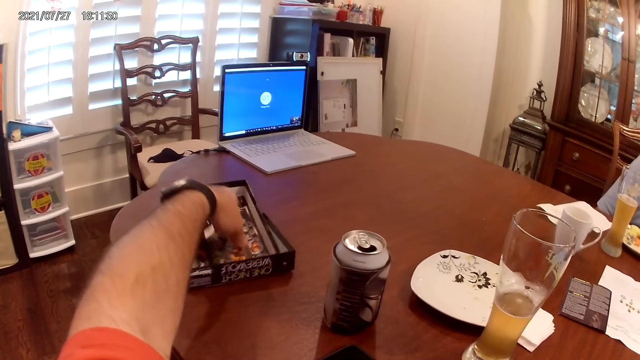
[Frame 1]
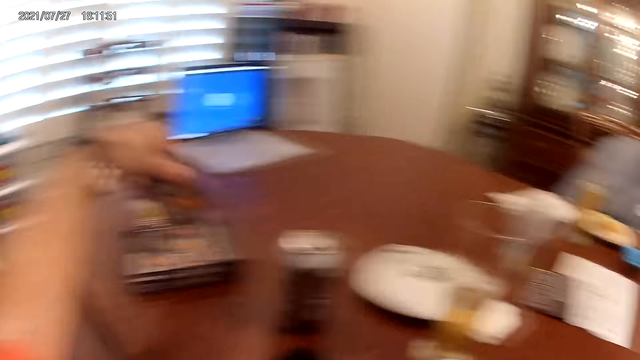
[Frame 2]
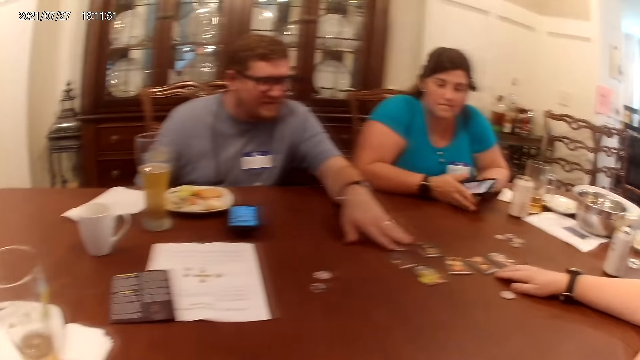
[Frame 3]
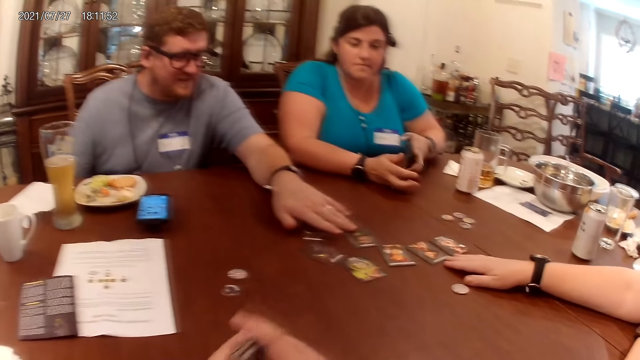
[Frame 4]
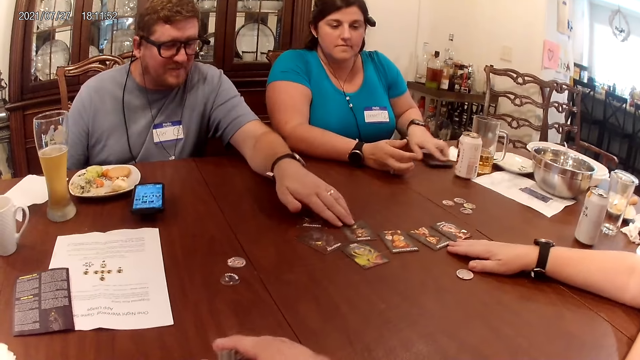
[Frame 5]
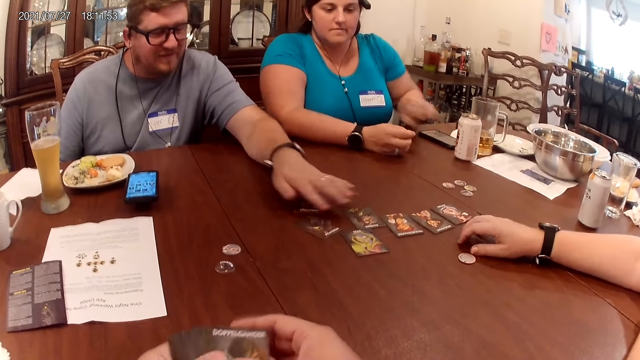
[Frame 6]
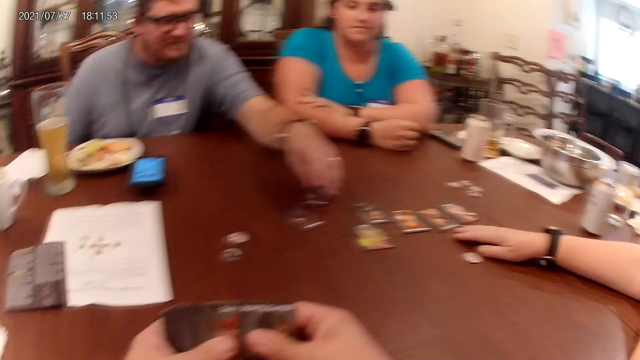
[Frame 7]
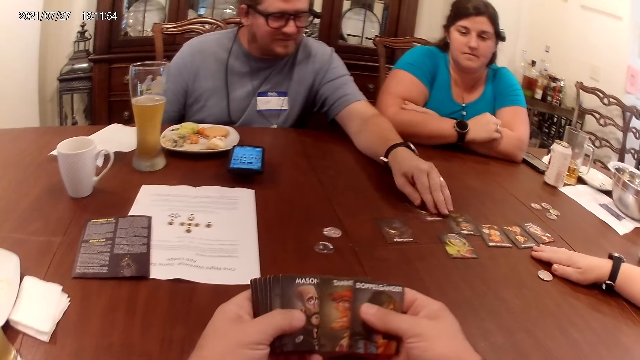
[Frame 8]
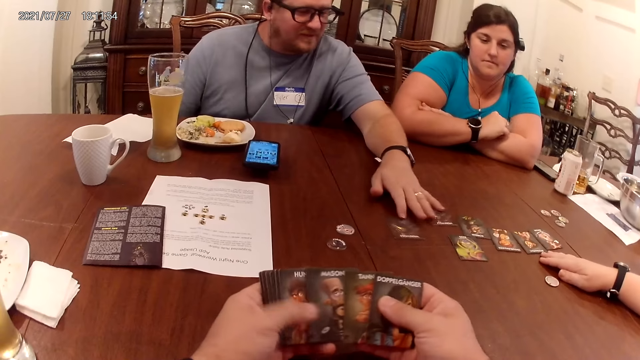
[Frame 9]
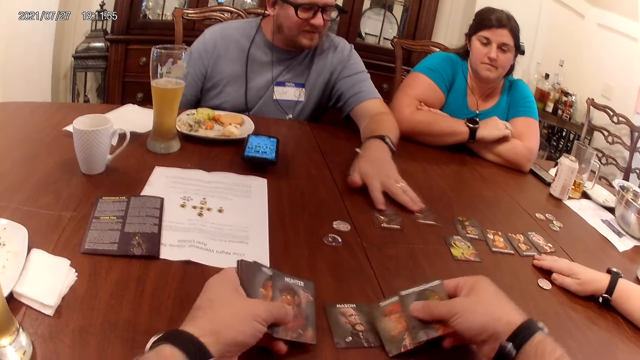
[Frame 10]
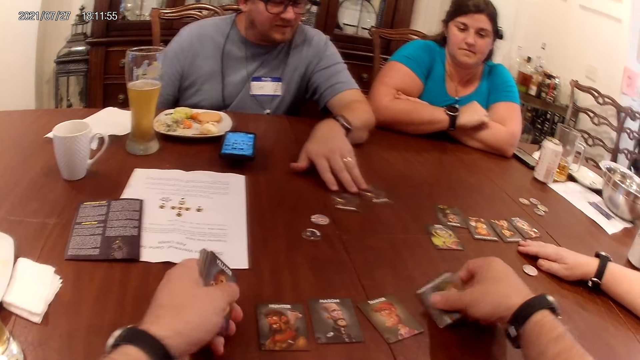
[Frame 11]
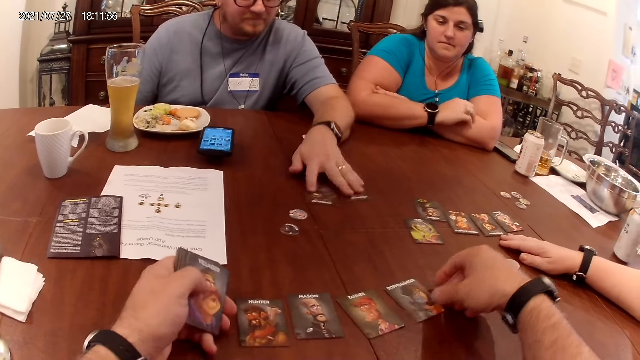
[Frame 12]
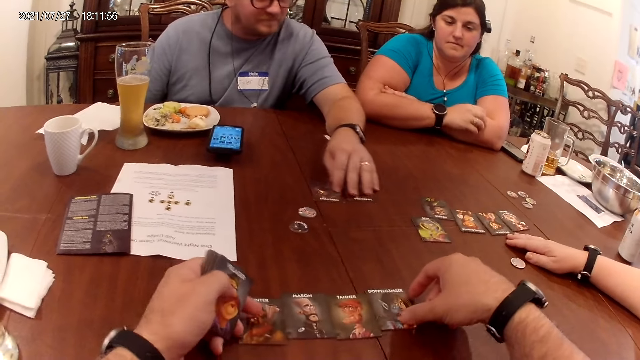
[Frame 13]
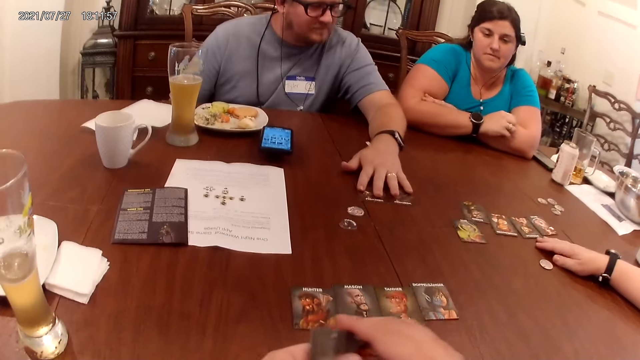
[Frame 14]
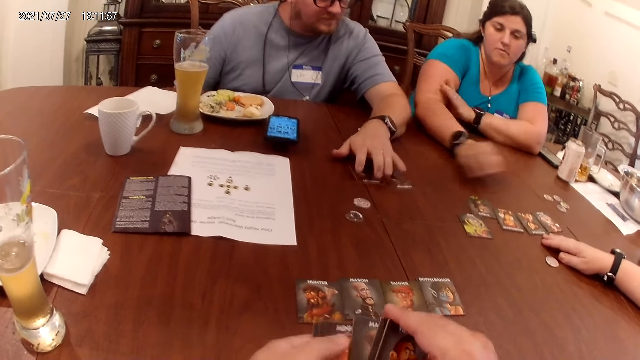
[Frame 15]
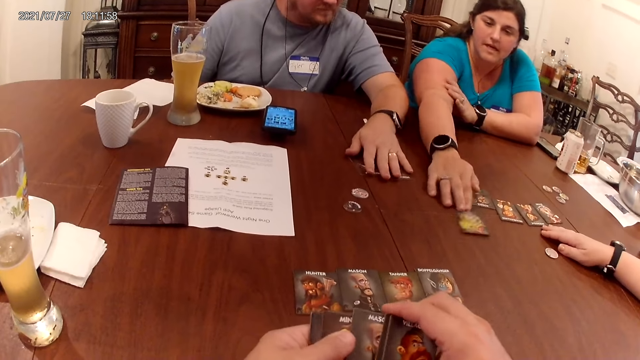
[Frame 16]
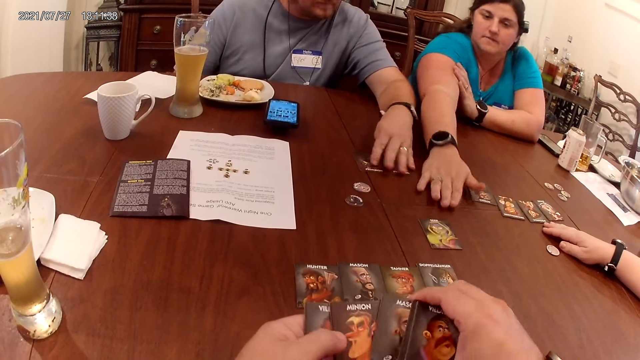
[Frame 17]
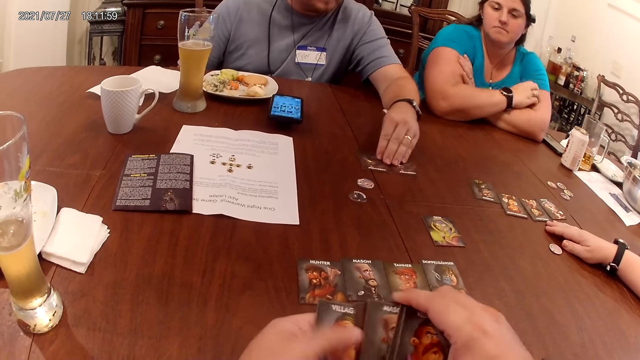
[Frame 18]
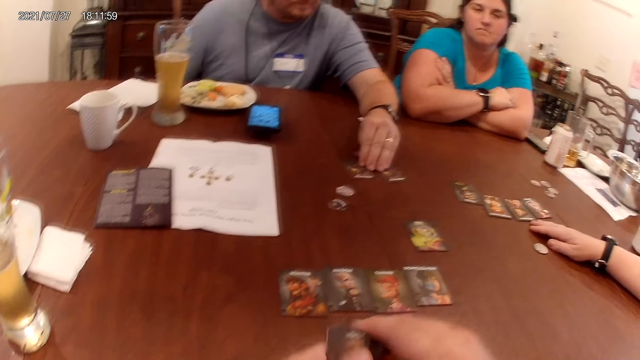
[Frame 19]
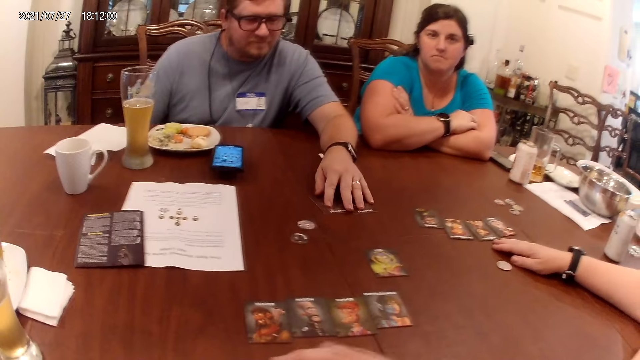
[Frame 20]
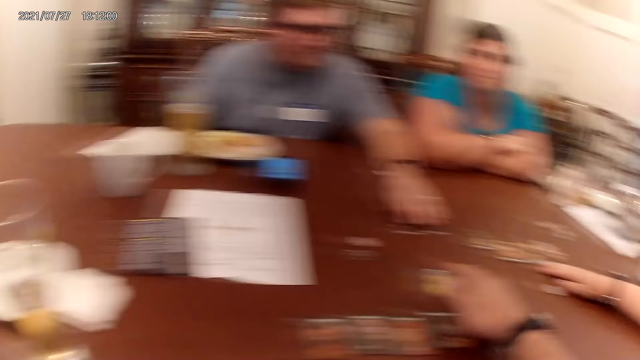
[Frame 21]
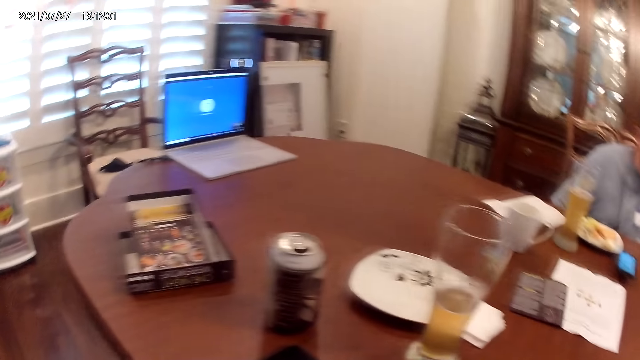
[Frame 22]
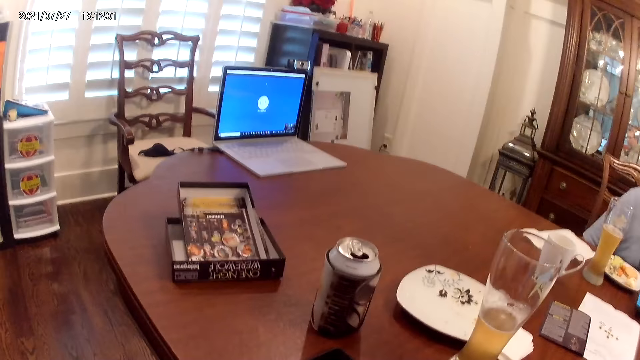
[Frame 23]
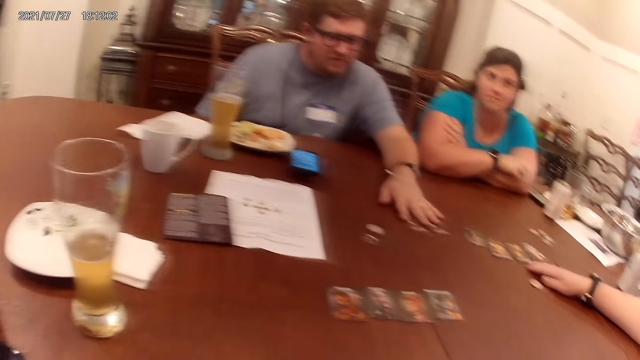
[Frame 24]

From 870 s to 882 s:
The camera wearer lifts the cards in a box on the table with his left hand. A woman holds a phone with her hands. A man moves the cards on the table with his left hand. The camera wearer arranges the cards in his hand. The woman drops the phone in her left hand on the table. The camera wearer spreads the cards in his hands. He drops the cards in his right hand on the table, drops a card in his left hand on the table, moves the cards on the table closer with his hands, and spreads the cards in his hands. The woman moves the card on the table with her right hand.

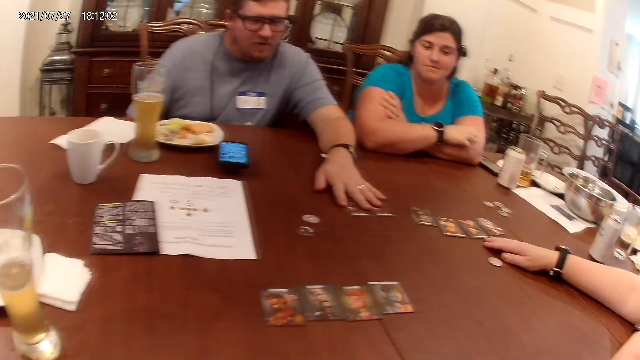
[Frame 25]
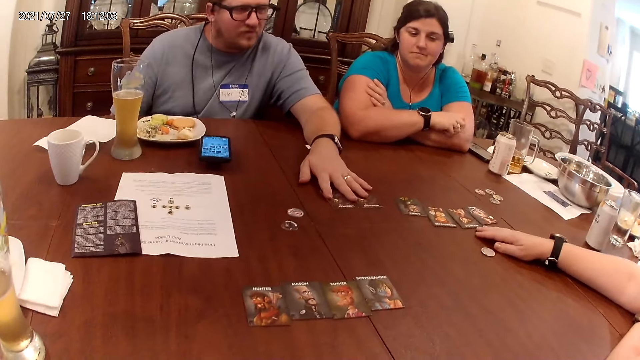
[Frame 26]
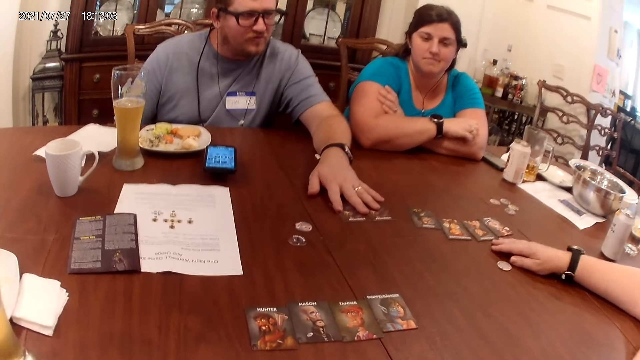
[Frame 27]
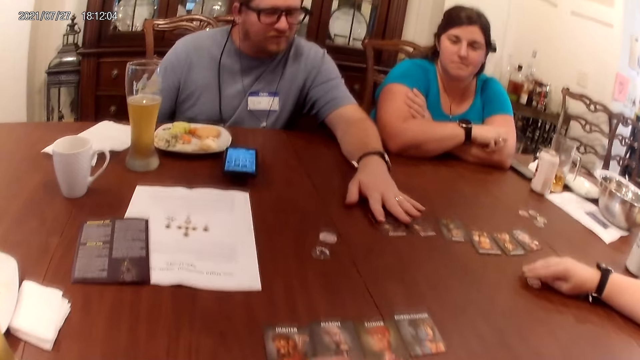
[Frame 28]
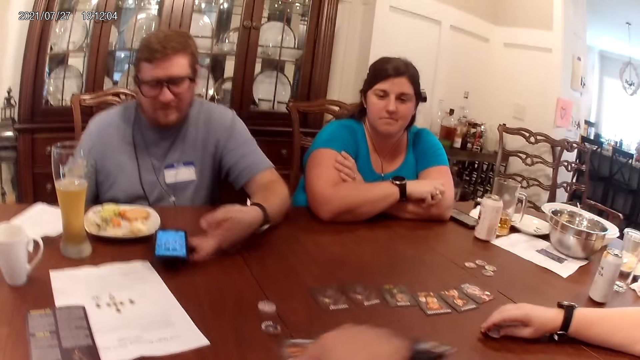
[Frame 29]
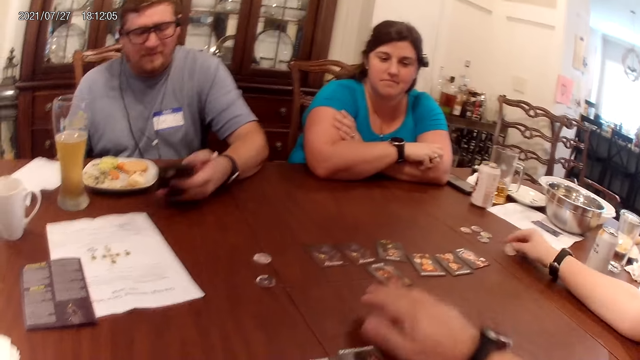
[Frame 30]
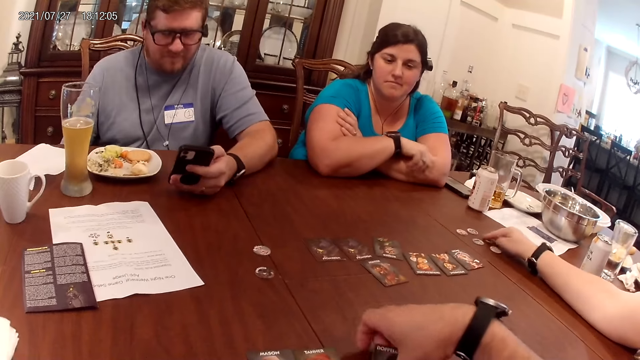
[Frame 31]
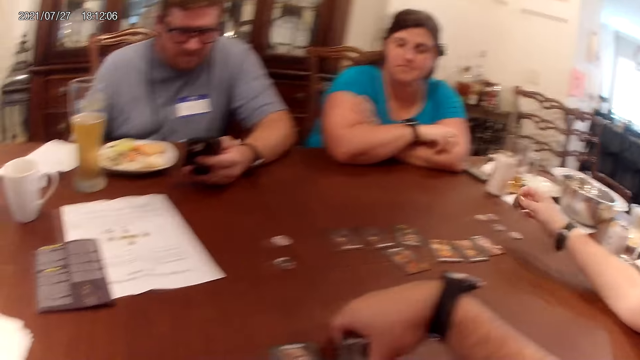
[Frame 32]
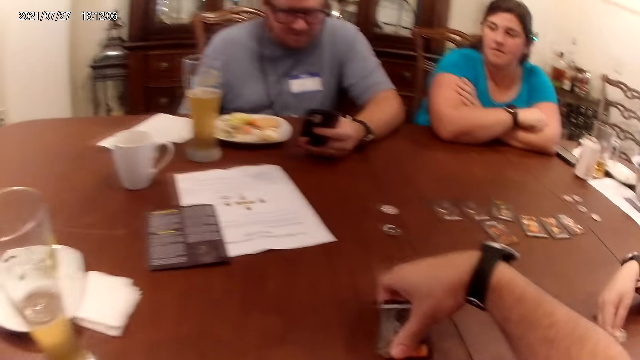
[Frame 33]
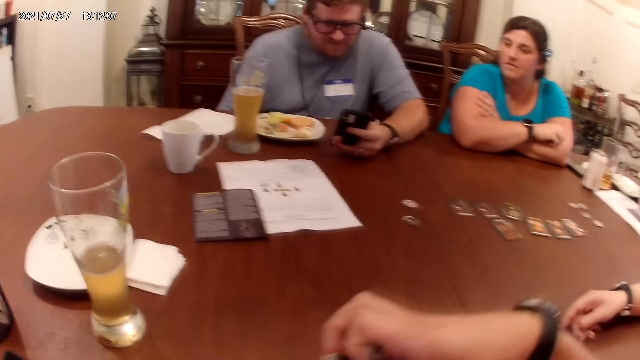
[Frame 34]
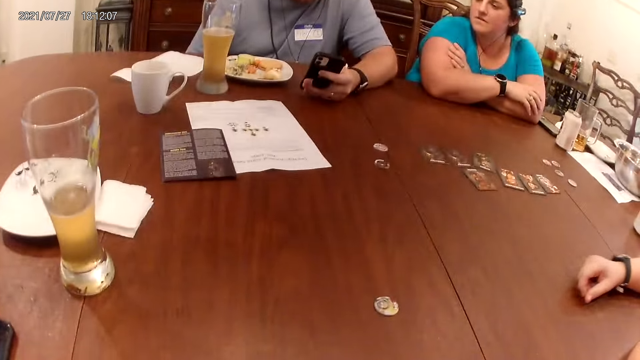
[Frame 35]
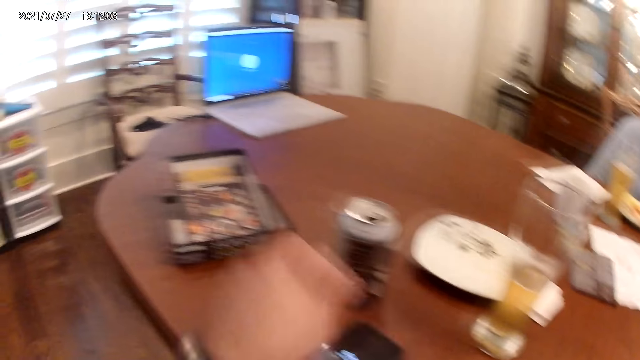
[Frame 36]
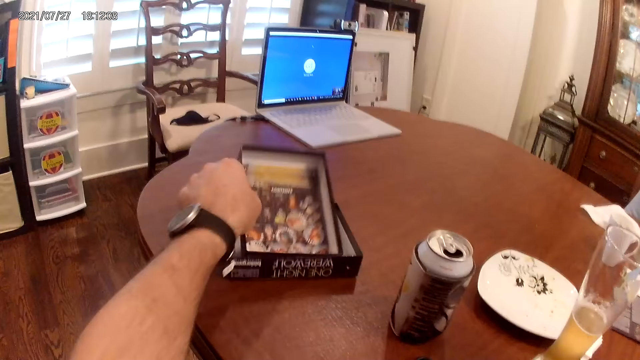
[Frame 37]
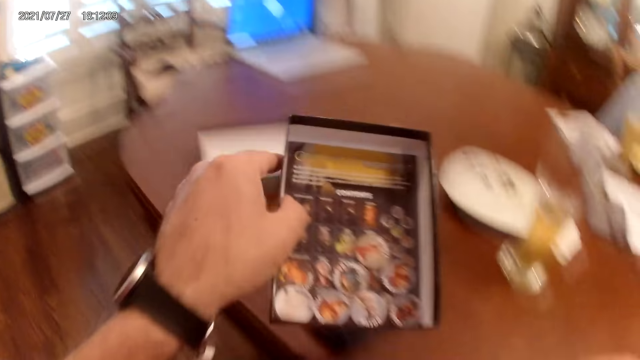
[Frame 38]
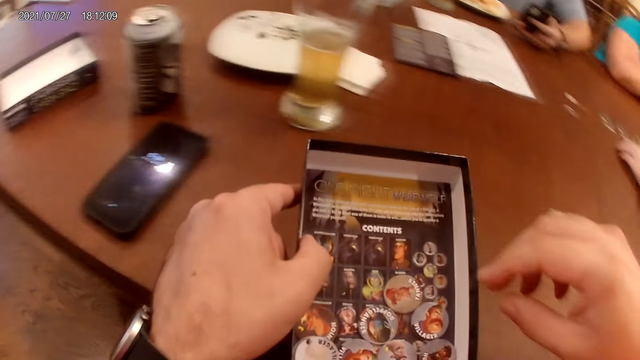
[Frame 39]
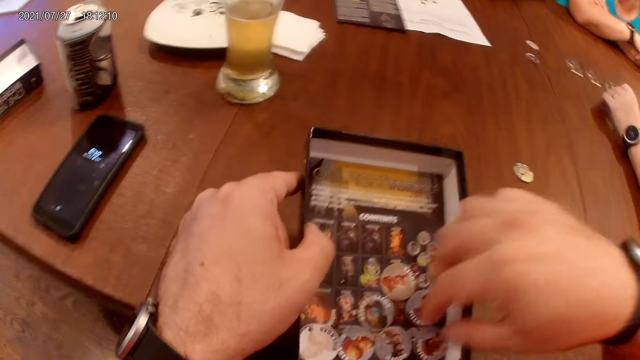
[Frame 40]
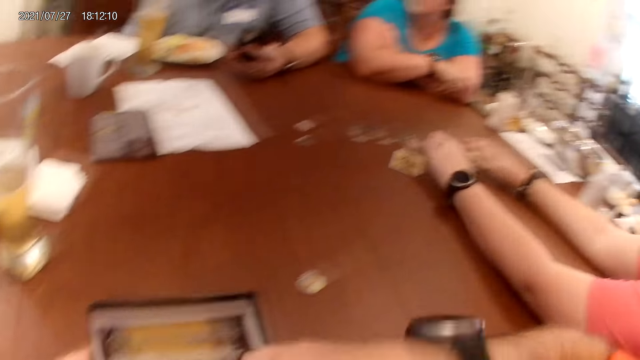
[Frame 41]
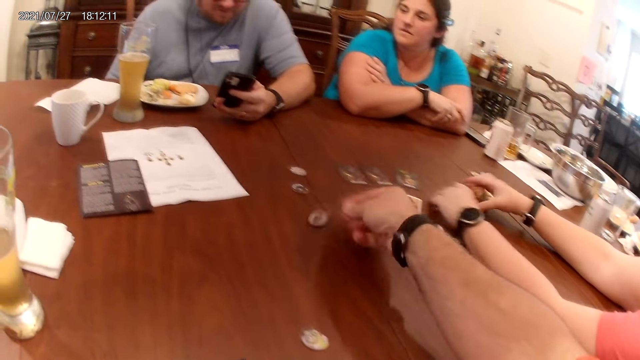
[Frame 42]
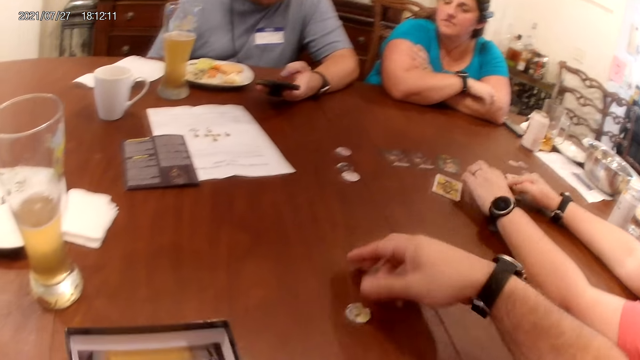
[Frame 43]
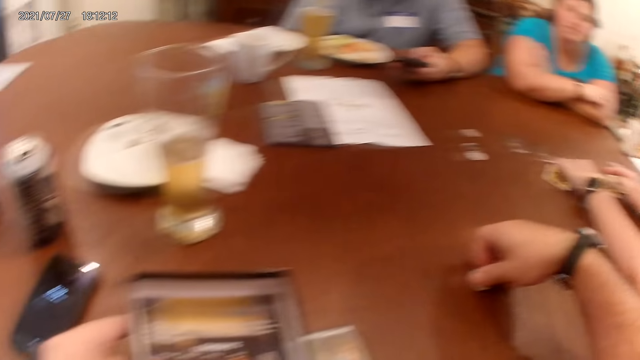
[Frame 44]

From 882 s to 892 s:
The camera wearer moves the card on the table with his right hand. A man lifts the phone on the table with his left hand. A woman lifts the role token on the table with her right hand. The woman drops the role token in her right hand on the table. The man operates the phone in his left hand. The camera wearer lifts the cards on the table with his right hand. The woman lifts the role token on the table with her right hand. The woman throws the role token in her right hand on the table. The camera wearer lifts a box on the table with his left hand. The woman flips the card on the table with her hands. The camera wearer throws the role token in his right hand on the table. He lifts a role token on the table with his right hand.
